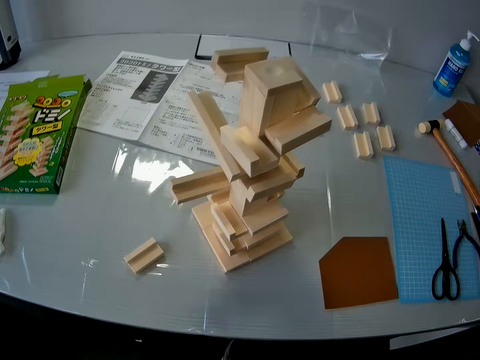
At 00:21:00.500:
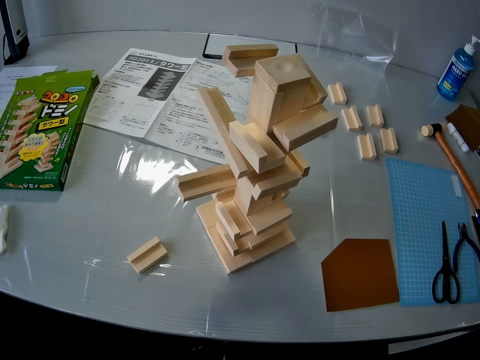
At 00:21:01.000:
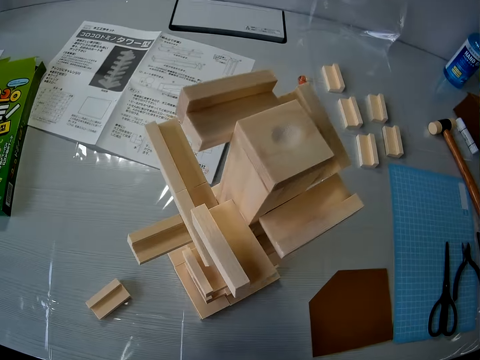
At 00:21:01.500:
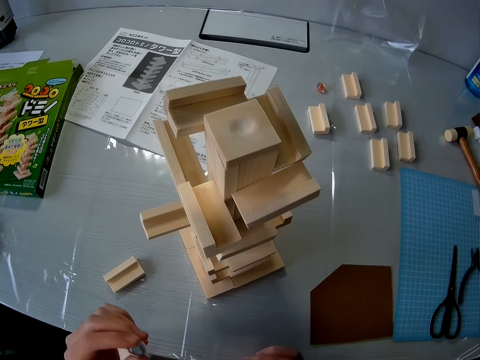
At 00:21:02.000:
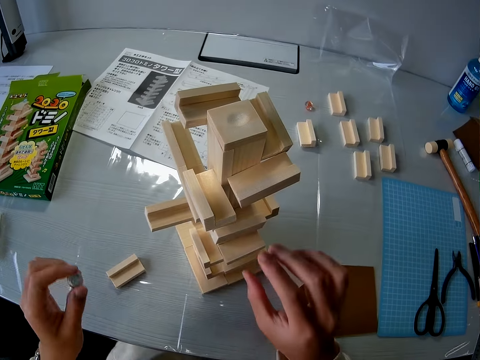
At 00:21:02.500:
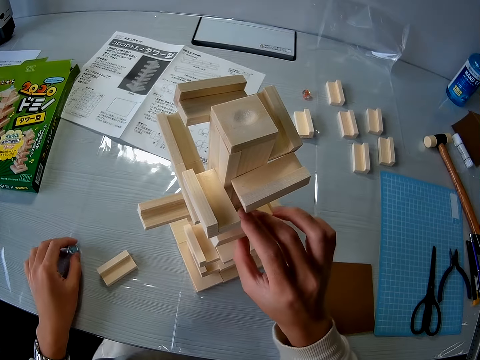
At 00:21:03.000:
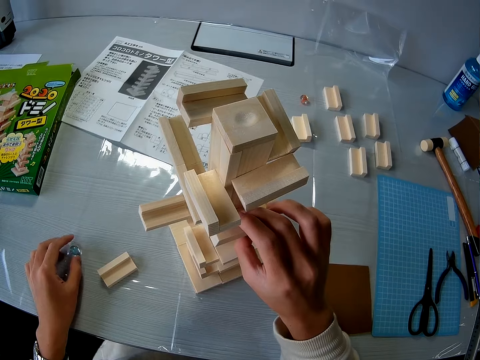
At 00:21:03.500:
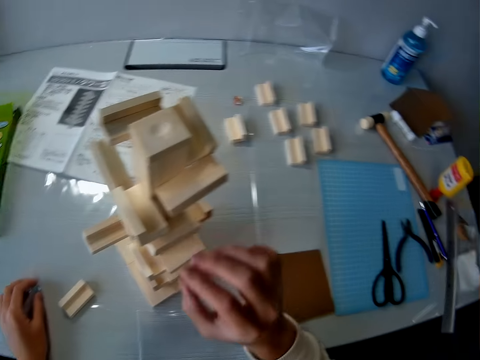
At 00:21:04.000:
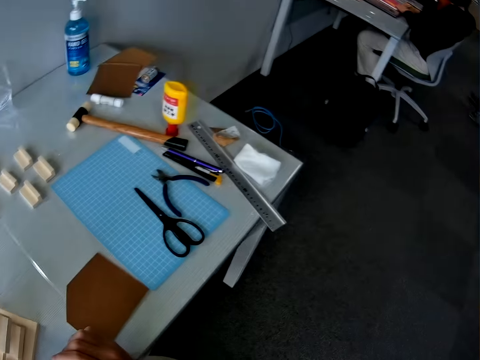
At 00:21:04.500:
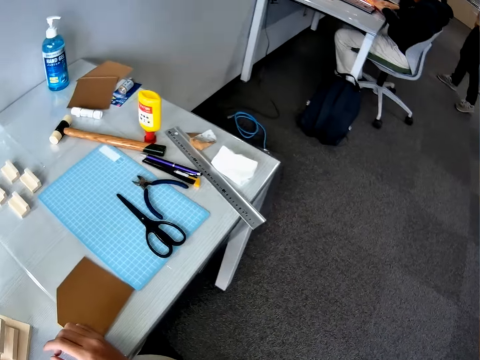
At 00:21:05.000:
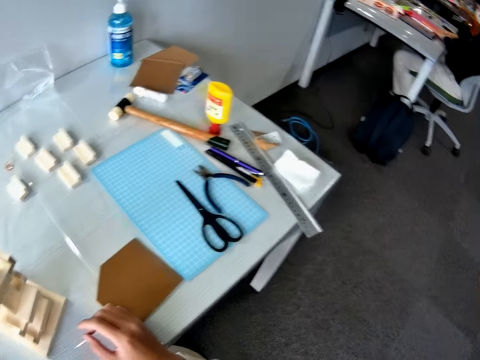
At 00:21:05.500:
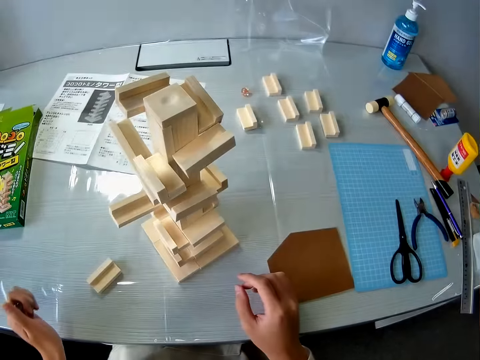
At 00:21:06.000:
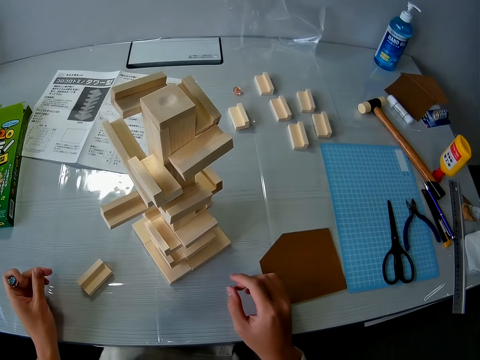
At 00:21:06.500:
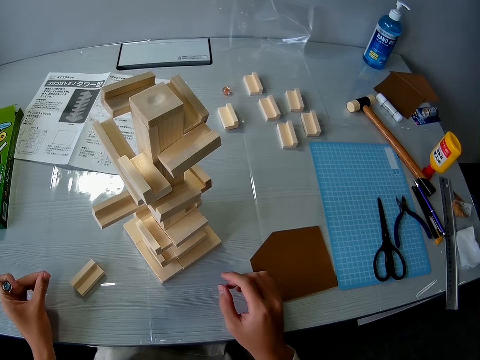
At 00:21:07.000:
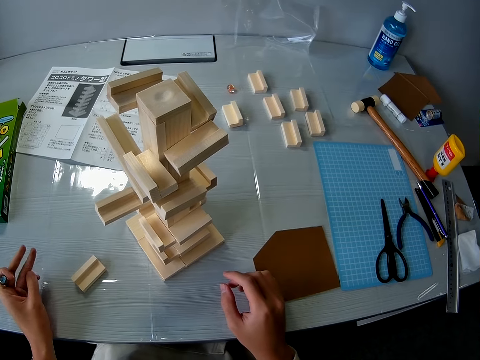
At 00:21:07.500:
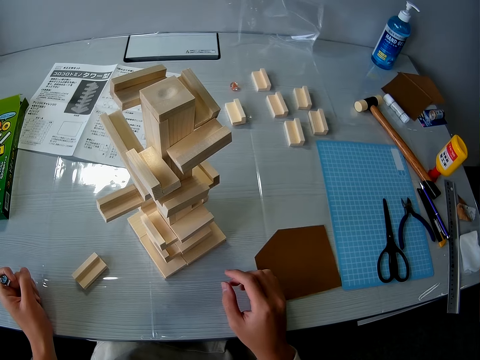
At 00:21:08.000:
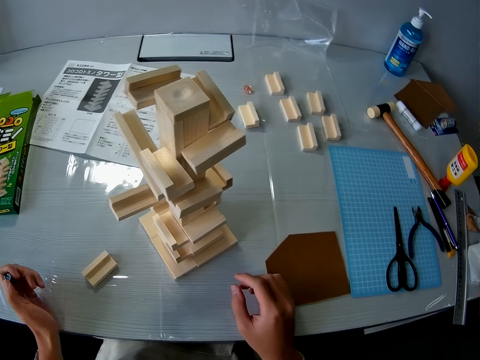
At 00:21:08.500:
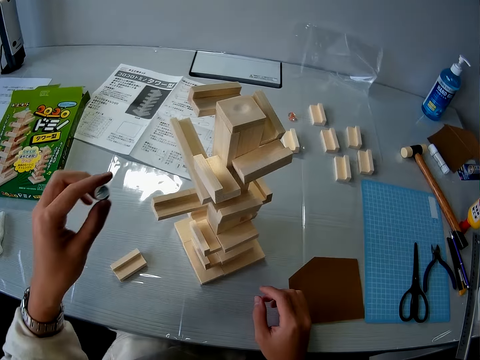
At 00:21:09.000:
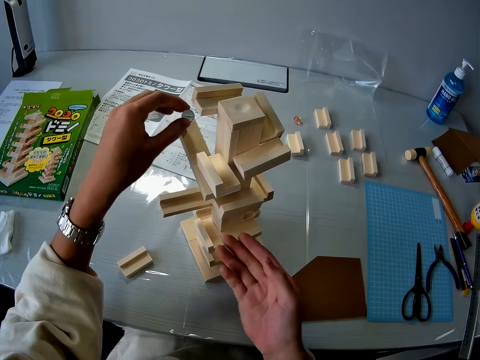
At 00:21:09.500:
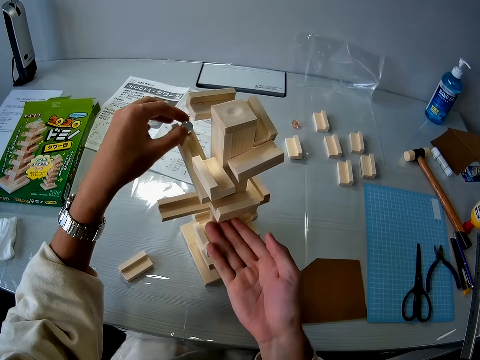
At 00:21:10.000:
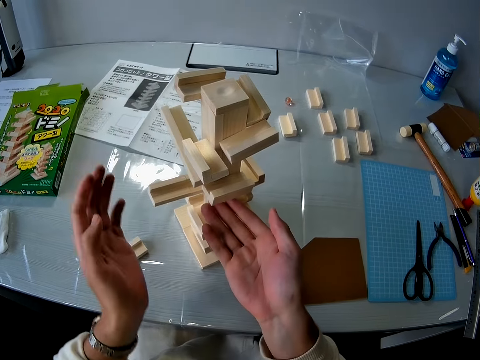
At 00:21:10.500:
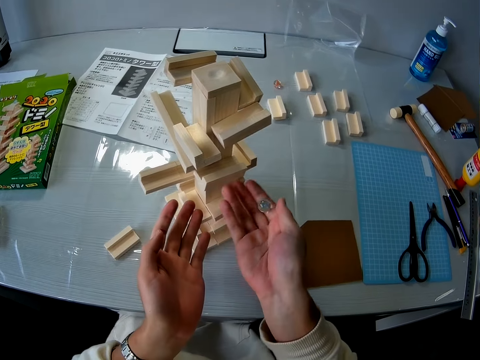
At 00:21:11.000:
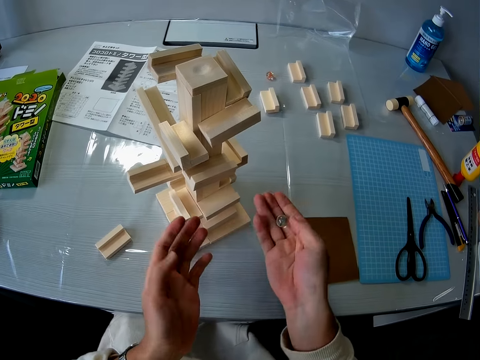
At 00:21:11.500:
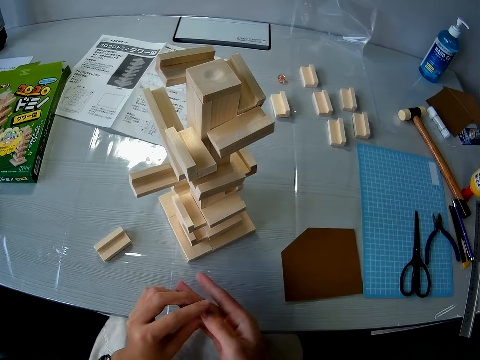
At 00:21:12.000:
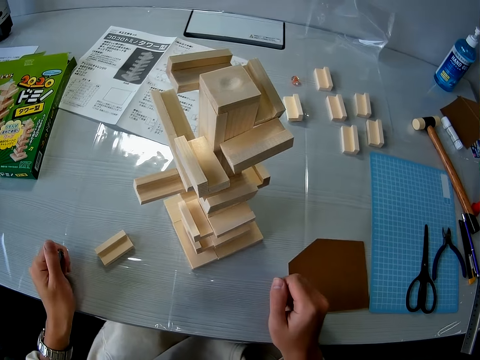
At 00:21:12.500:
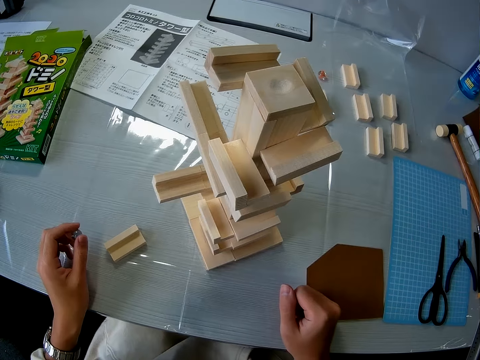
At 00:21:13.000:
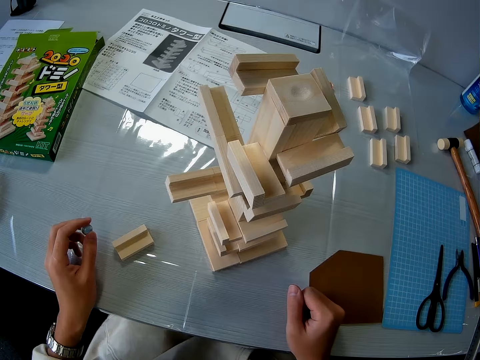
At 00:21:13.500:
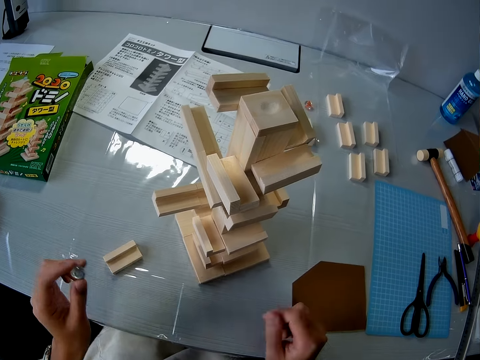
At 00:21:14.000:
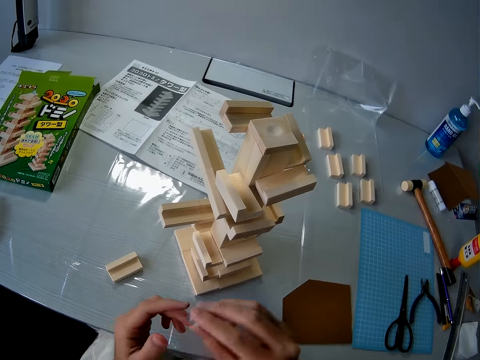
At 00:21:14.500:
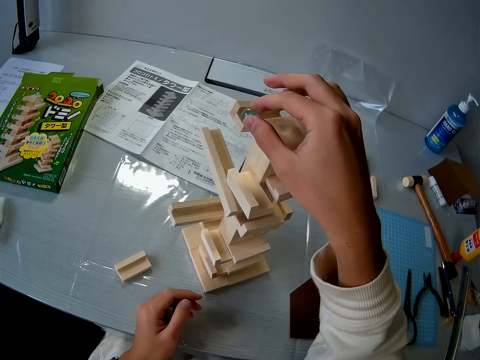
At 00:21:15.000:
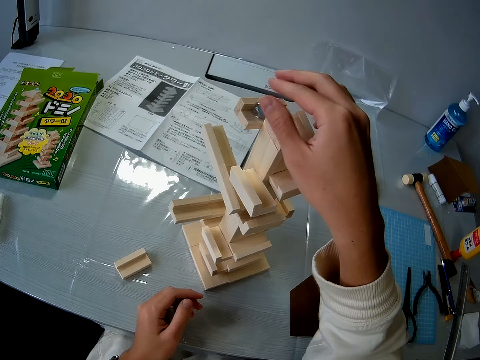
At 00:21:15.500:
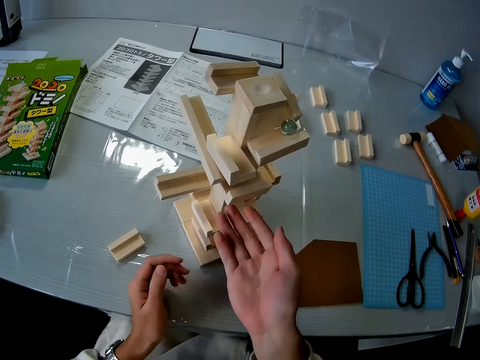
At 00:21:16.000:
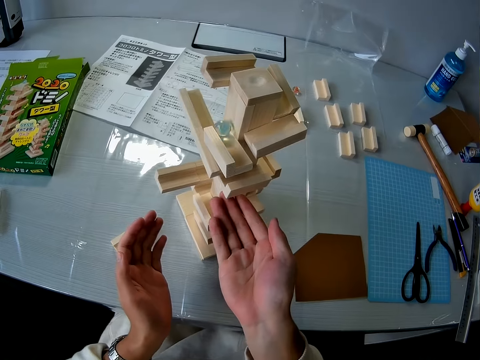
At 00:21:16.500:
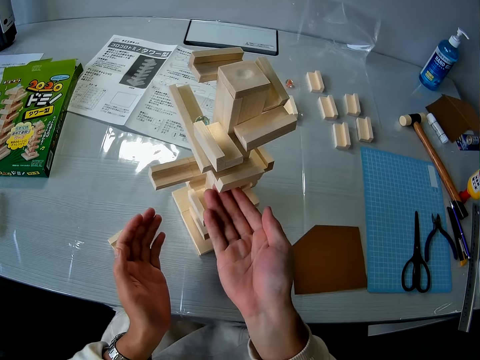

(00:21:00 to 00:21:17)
The camera wearer touches the wooden model with her right hand. She rubs the glass ball in her left hand. She lifts up the glass ball with her left hand. She releases the glass ball on the wooden model. She transfers the glass ball from her right hand to her left hand. She releases the glass ball on the wooden model.

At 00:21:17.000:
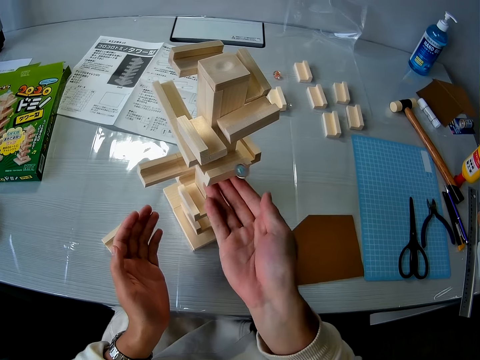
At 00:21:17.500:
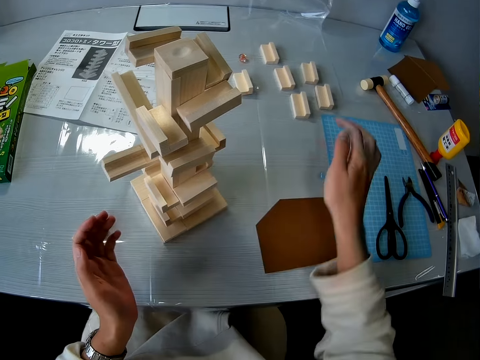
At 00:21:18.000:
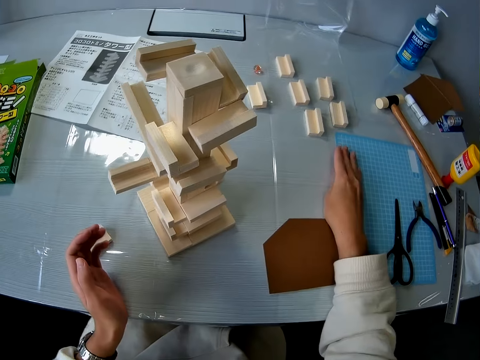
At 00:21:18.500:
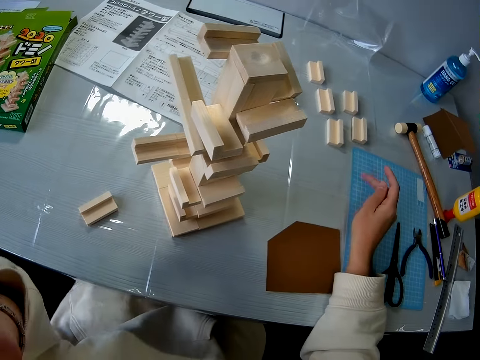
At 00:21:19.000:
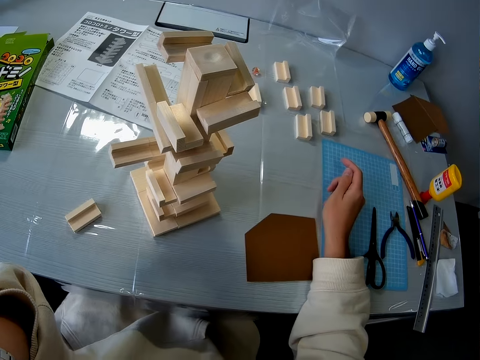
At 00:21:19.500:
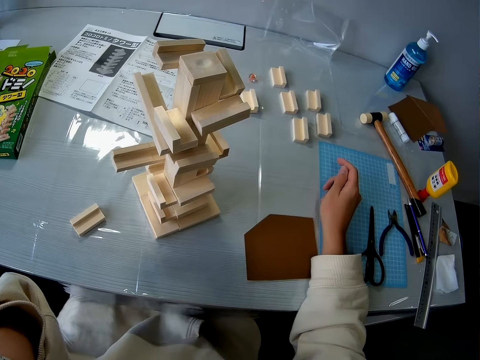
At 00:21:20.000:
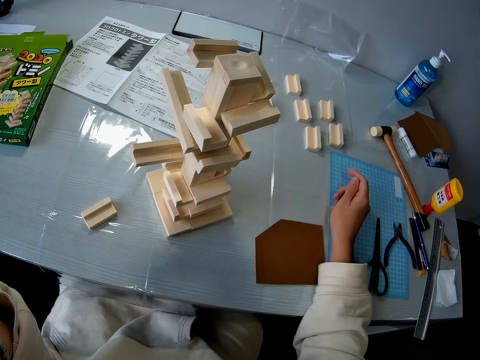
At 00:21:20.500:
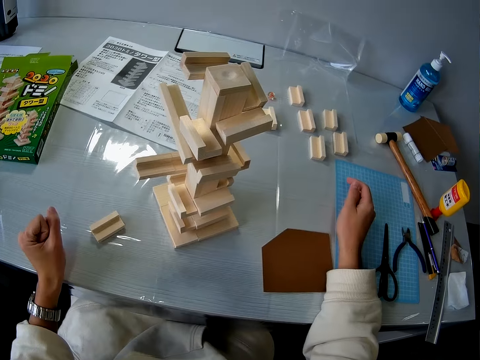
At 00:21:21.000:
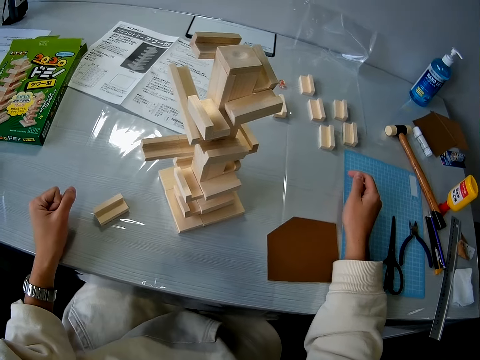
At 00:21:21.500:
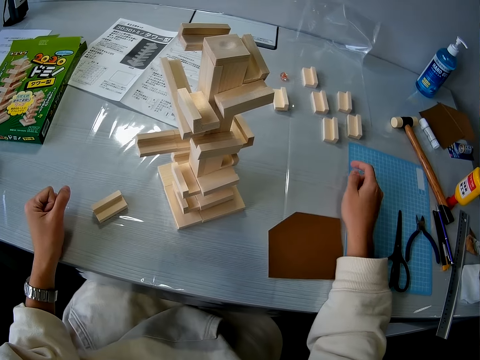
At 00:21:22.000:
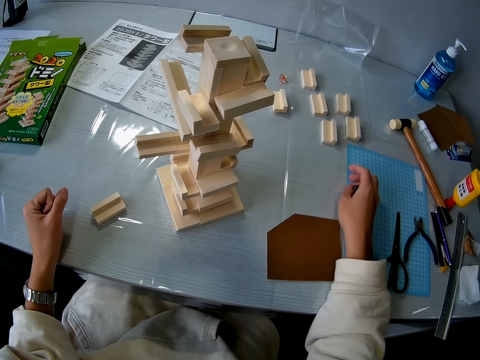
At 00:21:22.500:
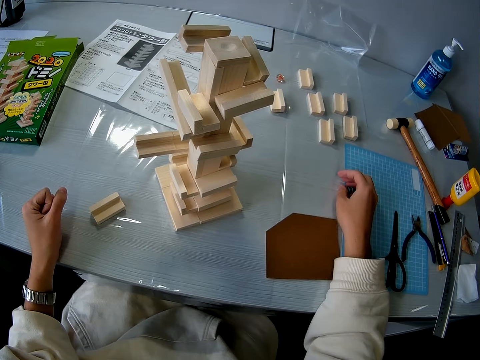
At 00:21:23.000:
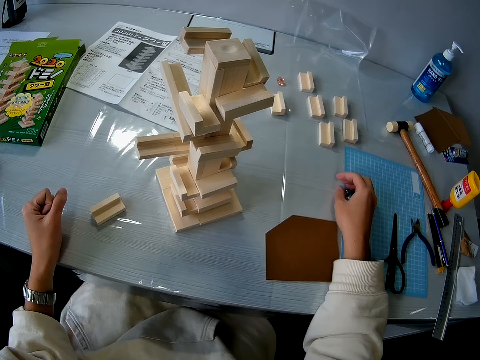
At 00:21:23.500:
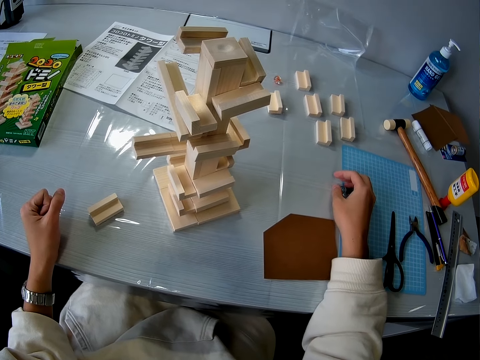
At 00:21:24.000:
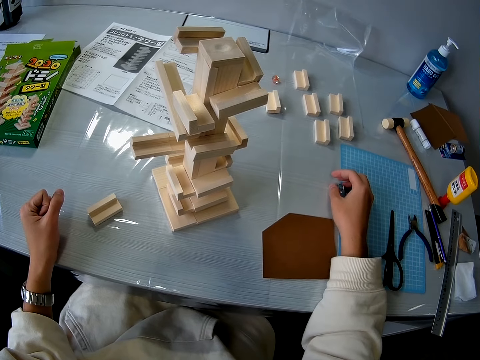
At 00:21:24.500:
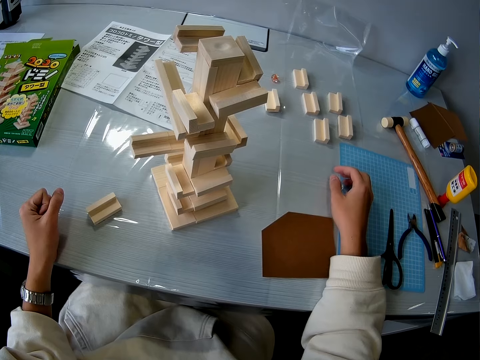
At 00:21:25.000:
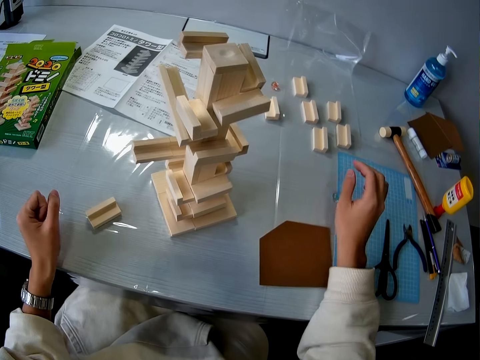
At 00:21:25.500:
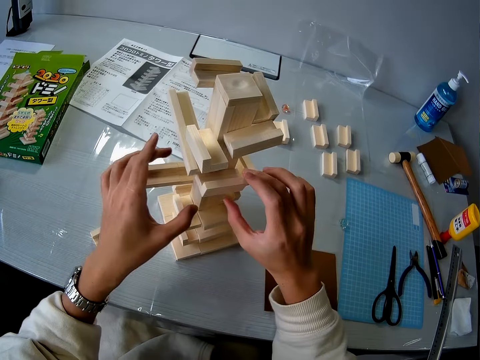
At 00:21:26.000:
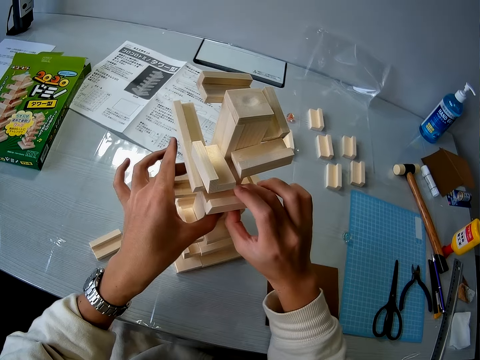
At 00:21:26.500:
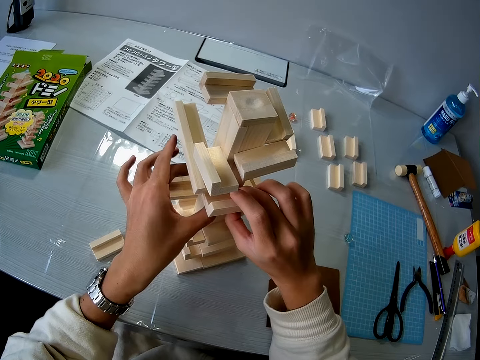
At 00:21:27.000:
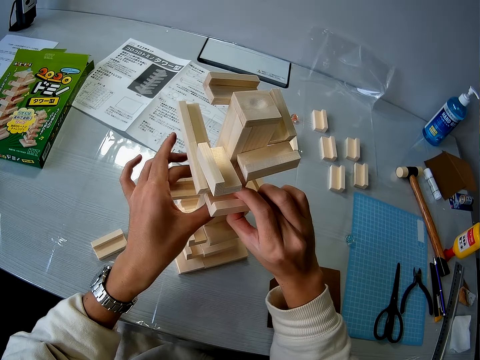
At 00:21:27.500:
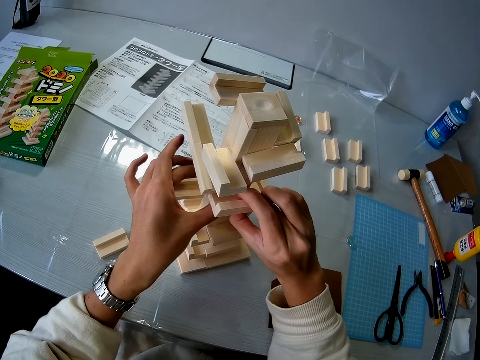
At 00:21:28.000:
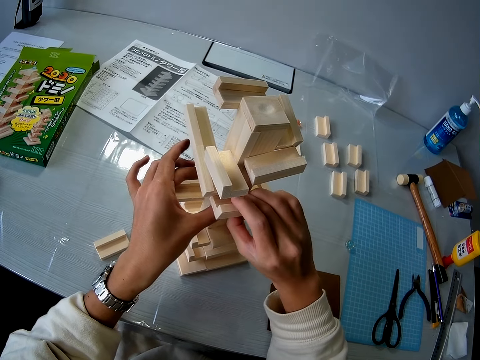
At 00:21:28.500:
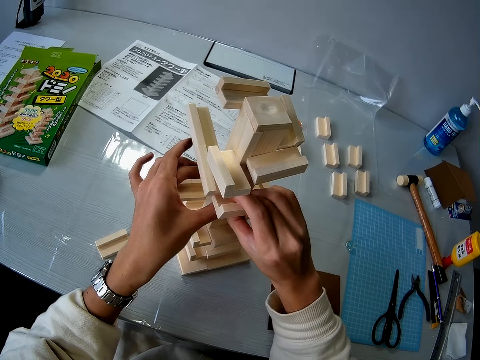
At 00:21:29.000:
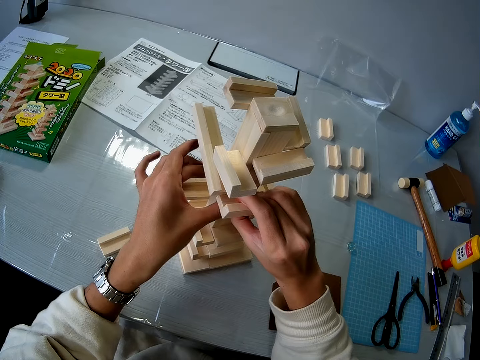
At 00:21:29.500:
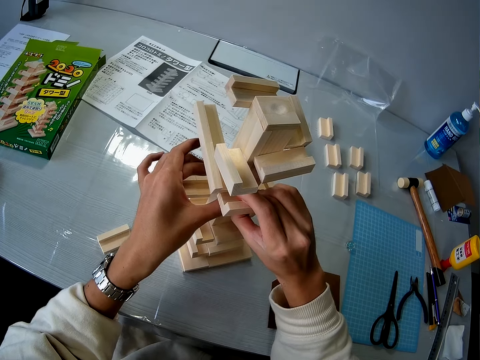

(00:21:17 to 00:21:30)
The camera wearer picks up the marble or glass ball from the table. She holds the glass ball in her right hand. She checks the wooden model with her hand. She holds the wooden craft.
